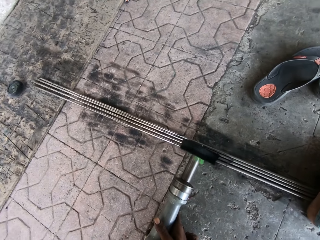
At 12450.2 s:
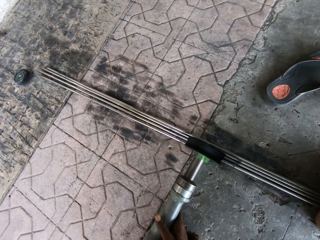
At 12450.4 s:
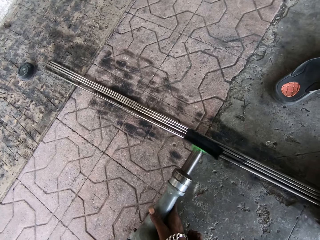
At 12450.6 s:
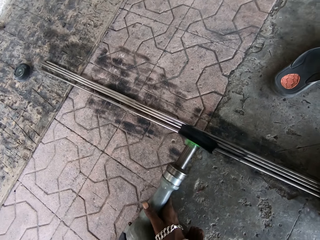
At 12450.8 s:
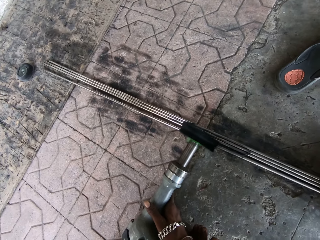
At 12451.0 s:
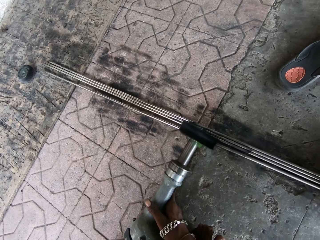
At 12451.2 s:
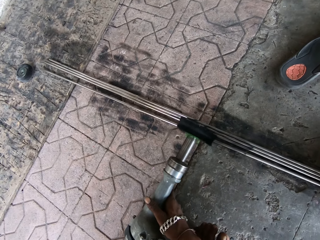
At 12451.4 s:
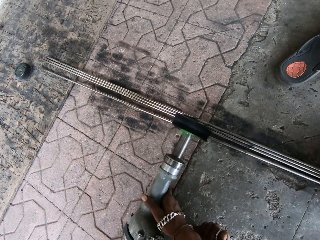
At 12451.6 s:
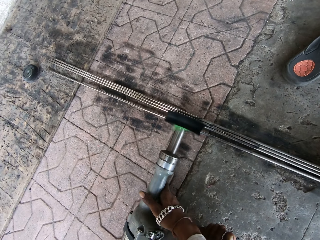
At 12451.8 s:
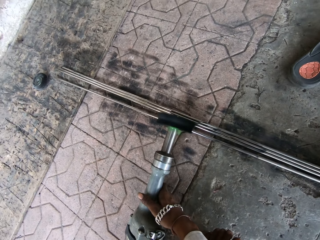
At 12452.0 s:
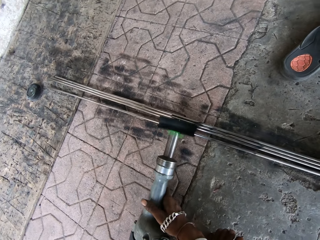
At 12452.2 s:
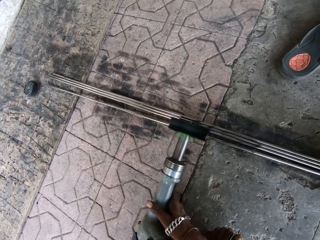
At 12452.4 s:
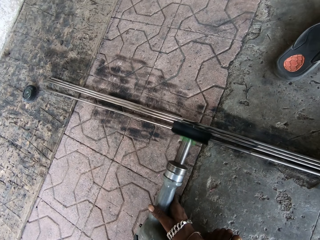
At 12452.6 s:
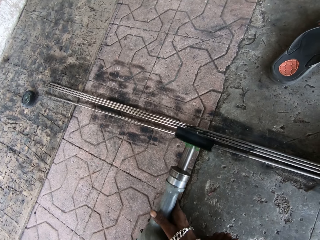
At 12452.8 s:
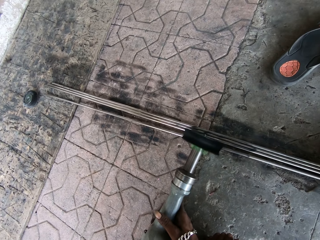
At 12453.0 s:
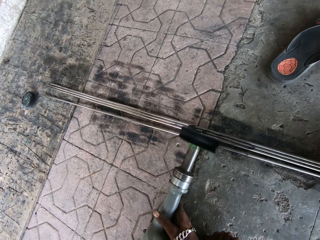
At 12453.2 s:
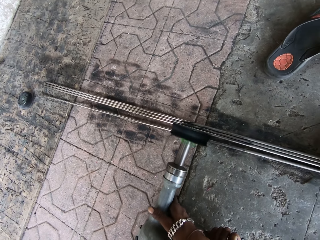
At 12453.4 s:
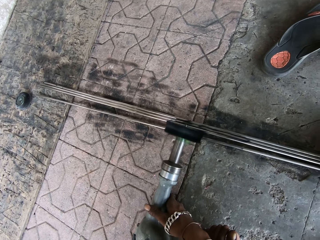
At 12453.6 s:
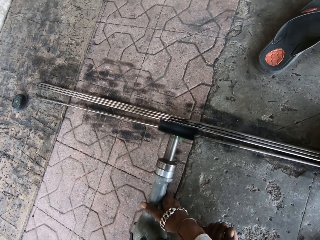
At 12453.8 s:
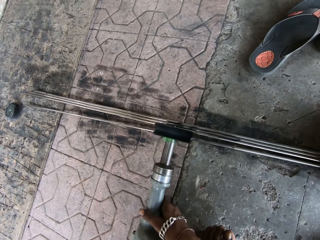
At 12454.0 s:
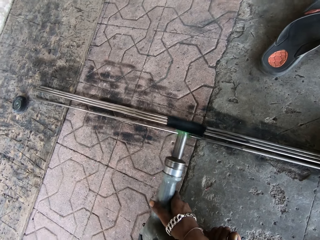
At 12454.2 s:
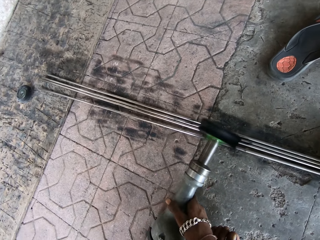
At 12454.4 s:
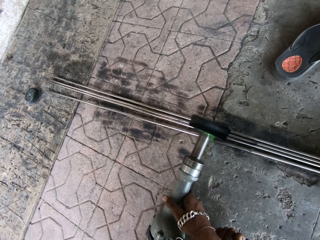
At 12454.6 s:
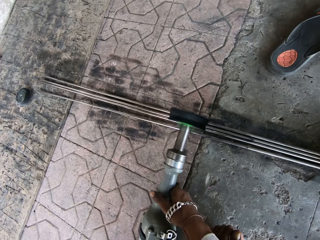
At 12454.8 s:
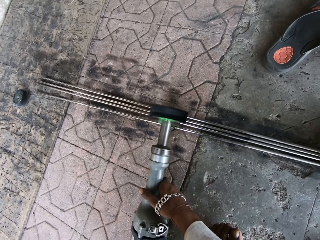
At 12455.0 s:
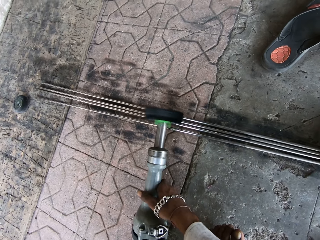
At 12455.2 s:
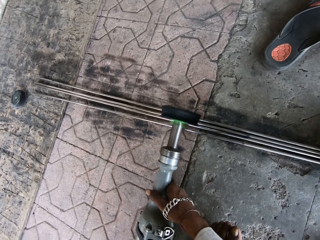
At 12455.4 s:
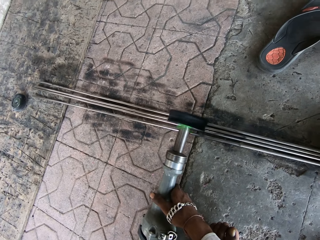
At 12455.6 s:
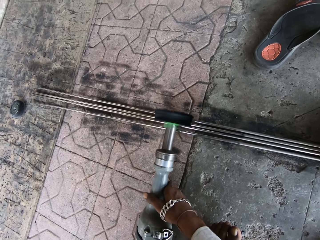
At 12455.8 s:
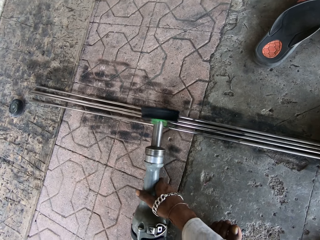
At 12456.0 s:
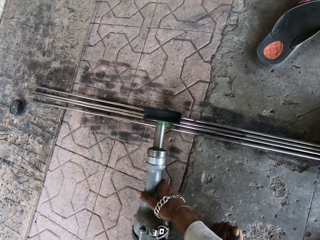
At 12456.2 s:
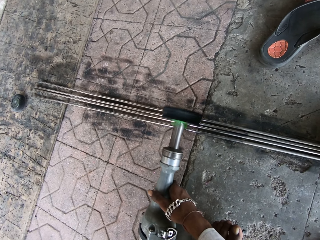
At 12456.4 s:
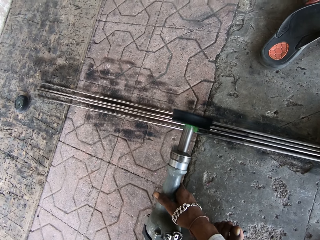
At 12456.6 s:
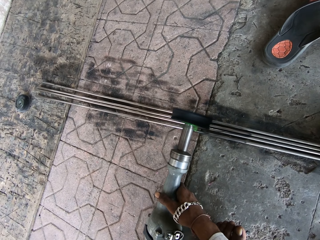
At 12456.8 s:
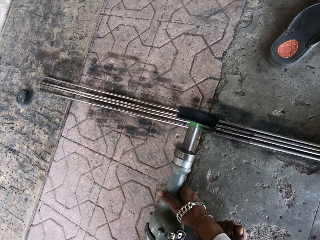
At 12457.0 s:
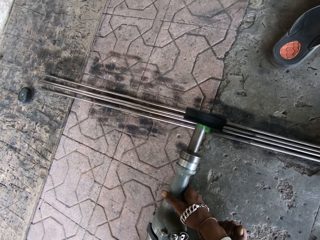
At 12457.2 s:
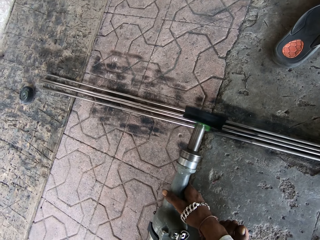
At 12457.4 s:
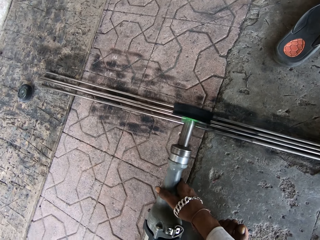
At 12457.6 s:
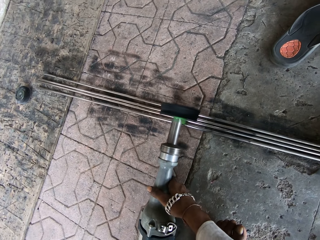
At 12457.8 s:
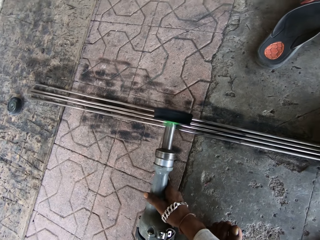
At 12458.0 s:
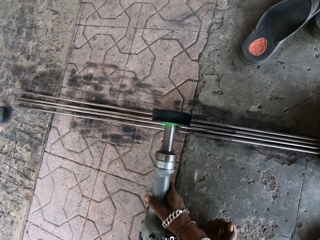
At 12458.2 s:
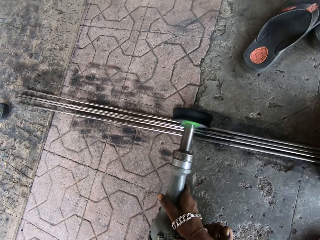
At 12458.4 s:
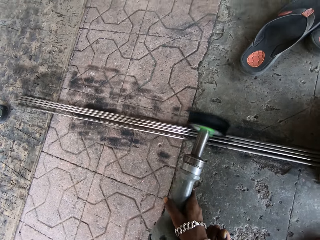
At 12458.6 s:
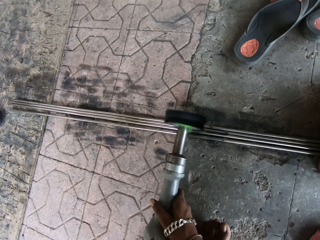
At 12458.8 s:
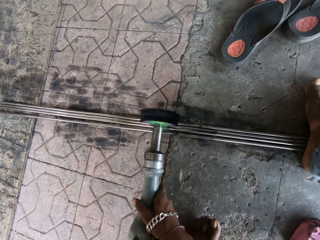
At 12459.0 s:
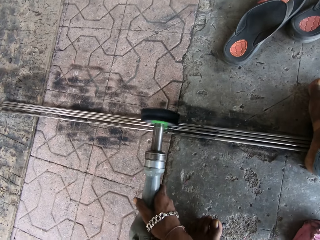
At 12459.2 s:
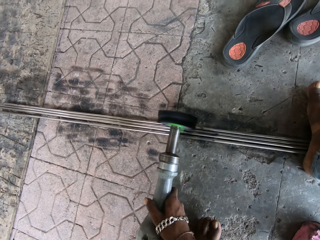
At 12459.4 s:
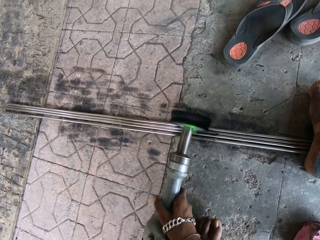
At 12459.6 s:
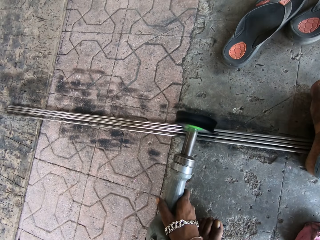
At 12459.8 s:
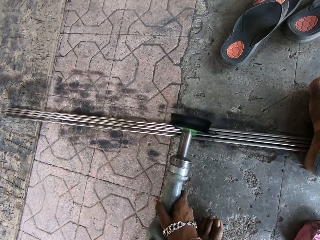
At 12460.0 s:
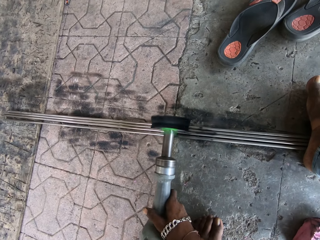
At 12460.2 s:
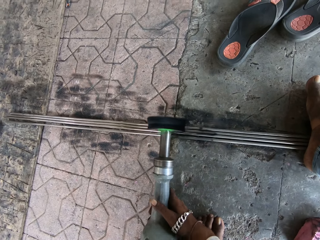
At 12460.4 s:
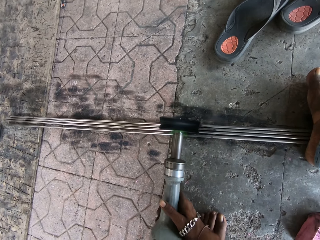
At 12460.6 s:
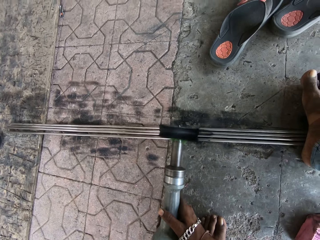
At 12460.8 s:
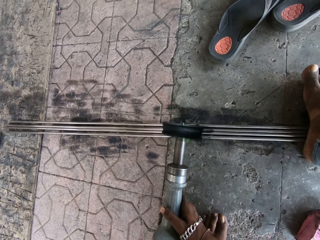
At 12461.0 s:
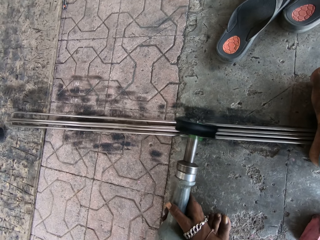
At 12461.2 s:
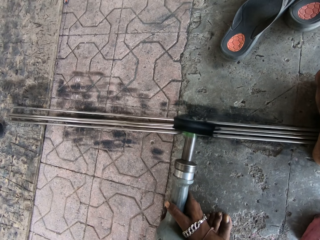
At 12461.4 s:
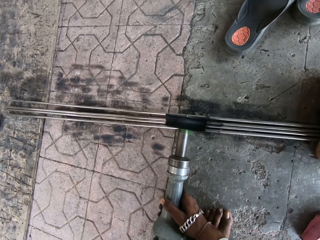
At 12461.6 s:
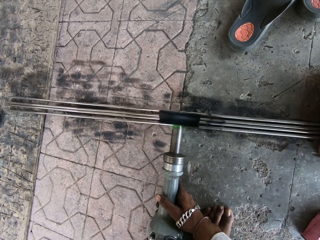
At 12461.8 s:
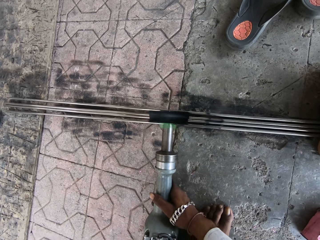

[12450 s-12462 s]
The camera wearer polishes the metal with an angle grinder.

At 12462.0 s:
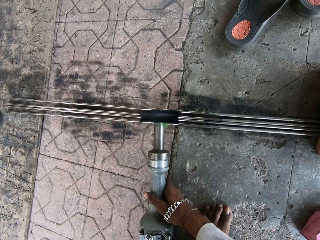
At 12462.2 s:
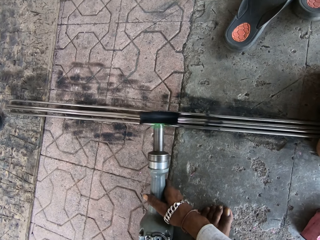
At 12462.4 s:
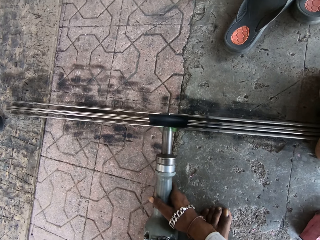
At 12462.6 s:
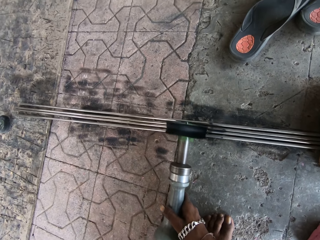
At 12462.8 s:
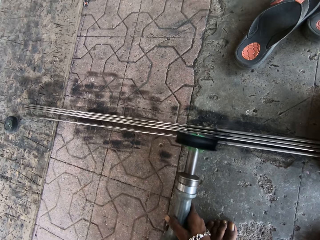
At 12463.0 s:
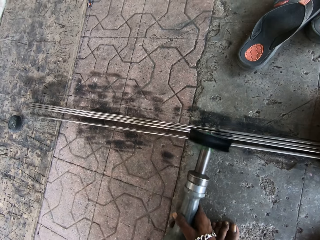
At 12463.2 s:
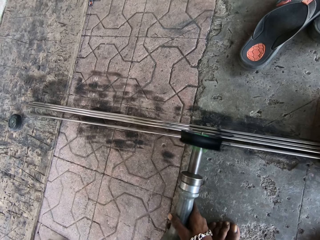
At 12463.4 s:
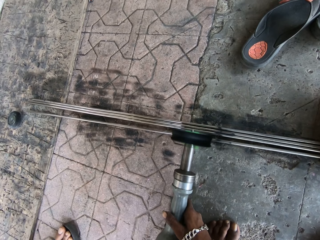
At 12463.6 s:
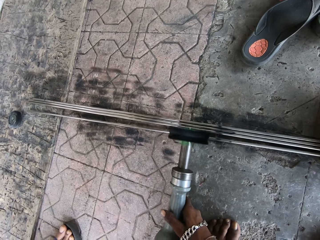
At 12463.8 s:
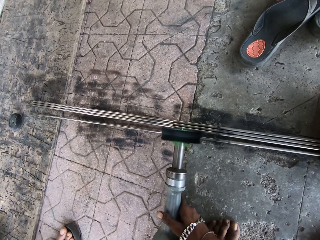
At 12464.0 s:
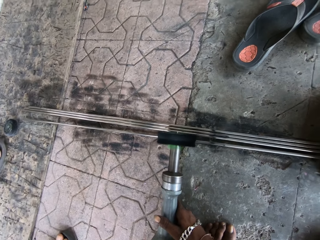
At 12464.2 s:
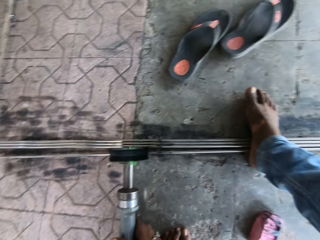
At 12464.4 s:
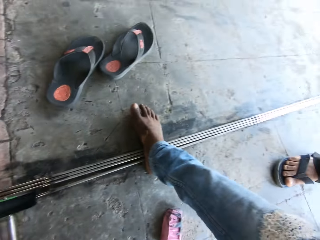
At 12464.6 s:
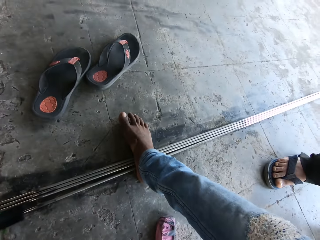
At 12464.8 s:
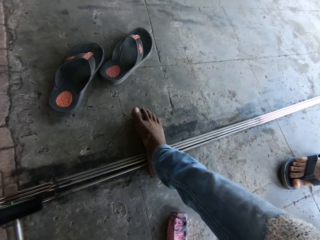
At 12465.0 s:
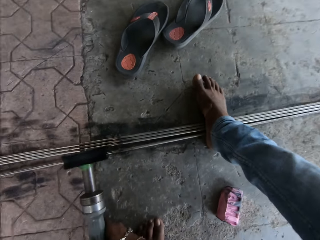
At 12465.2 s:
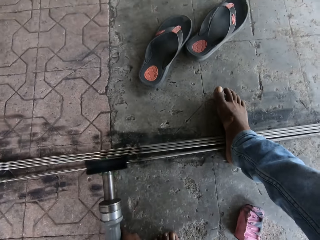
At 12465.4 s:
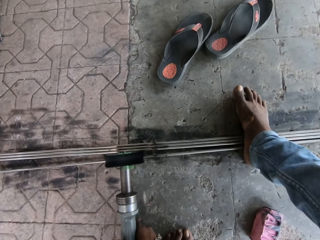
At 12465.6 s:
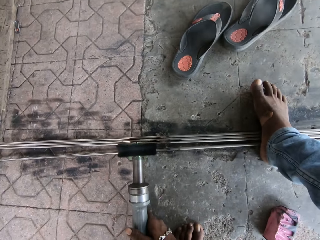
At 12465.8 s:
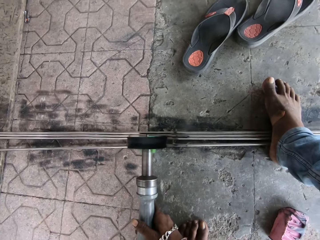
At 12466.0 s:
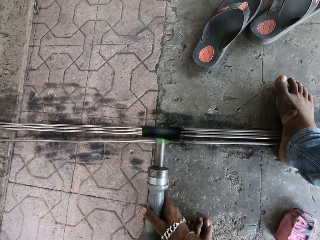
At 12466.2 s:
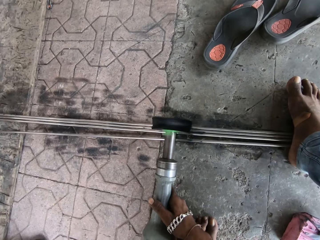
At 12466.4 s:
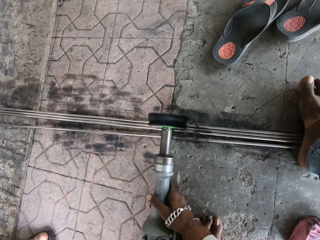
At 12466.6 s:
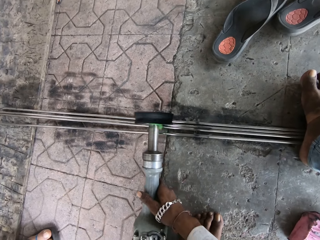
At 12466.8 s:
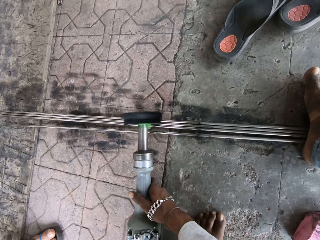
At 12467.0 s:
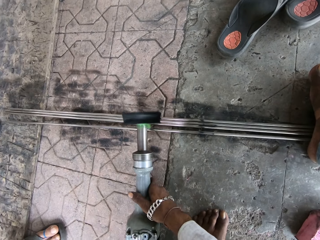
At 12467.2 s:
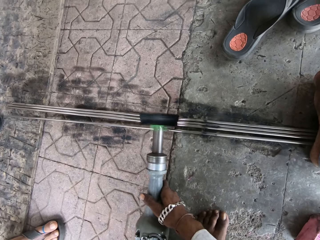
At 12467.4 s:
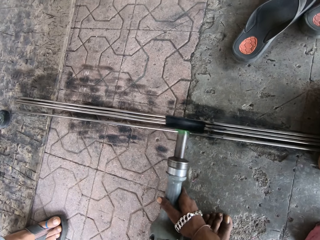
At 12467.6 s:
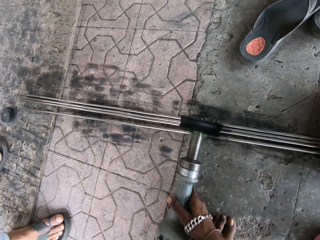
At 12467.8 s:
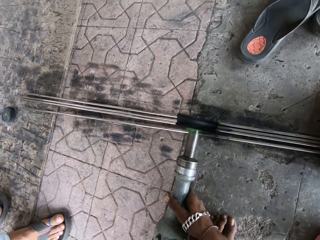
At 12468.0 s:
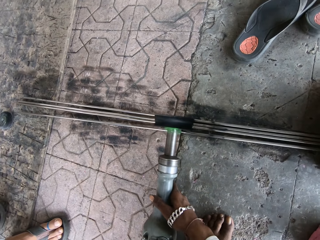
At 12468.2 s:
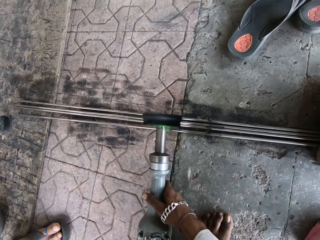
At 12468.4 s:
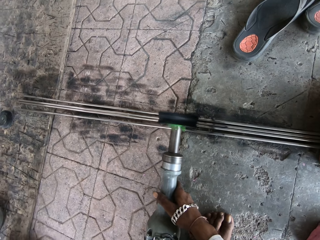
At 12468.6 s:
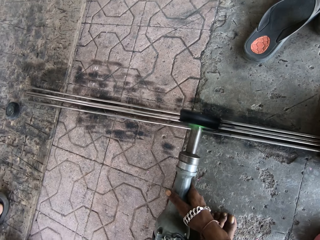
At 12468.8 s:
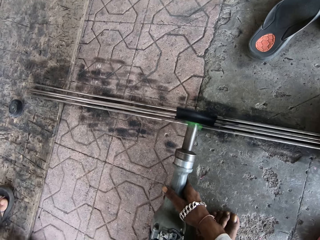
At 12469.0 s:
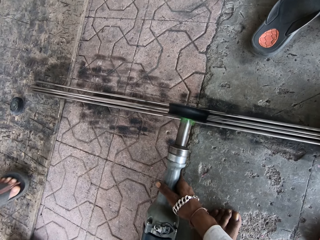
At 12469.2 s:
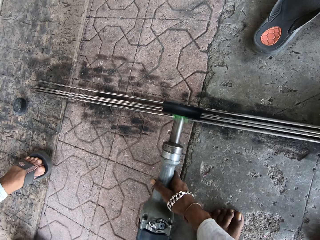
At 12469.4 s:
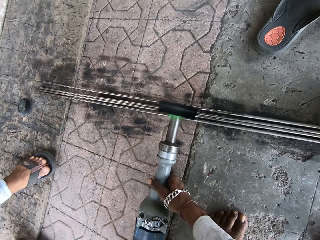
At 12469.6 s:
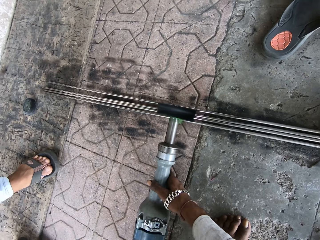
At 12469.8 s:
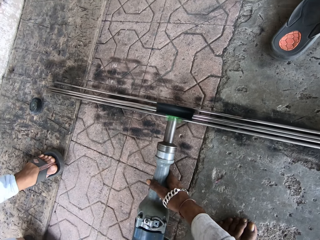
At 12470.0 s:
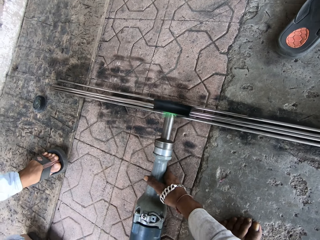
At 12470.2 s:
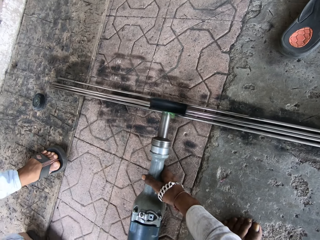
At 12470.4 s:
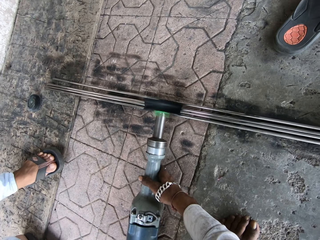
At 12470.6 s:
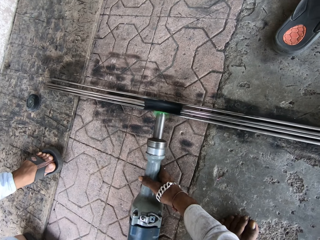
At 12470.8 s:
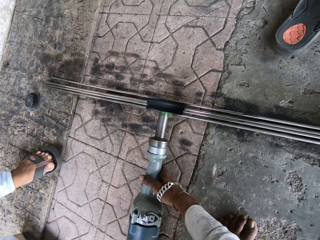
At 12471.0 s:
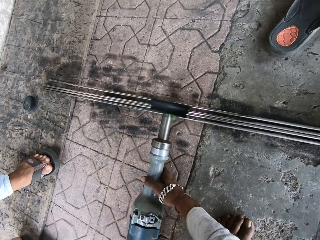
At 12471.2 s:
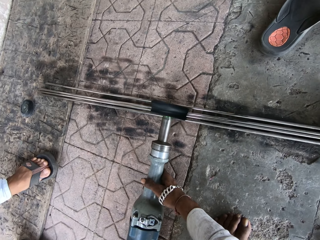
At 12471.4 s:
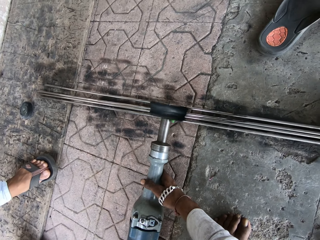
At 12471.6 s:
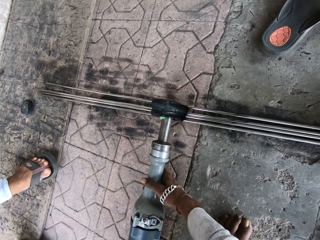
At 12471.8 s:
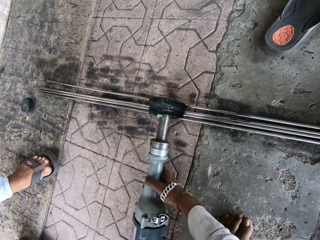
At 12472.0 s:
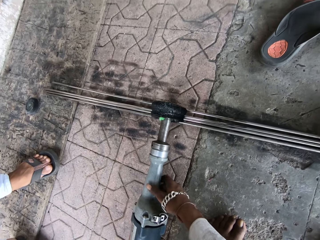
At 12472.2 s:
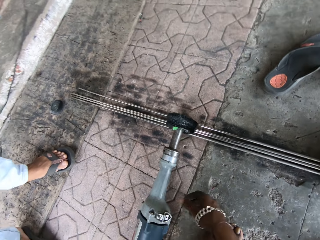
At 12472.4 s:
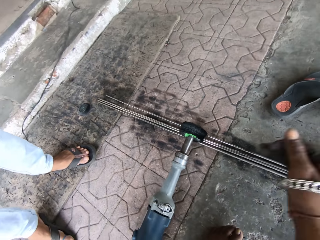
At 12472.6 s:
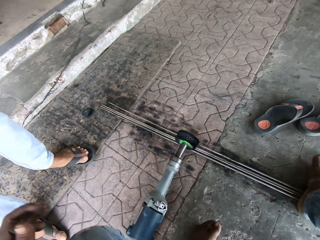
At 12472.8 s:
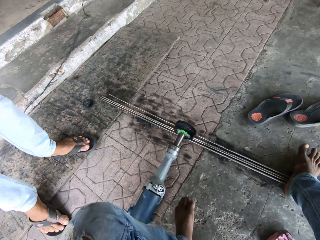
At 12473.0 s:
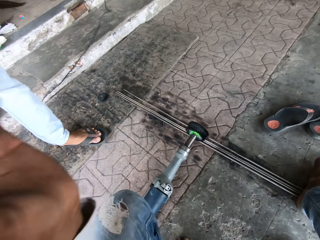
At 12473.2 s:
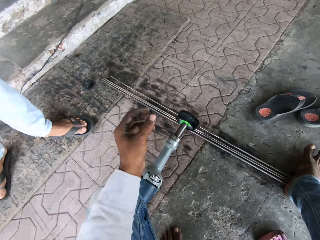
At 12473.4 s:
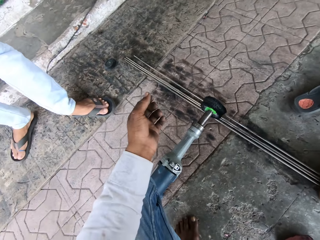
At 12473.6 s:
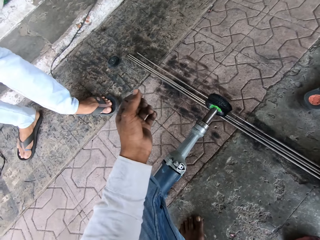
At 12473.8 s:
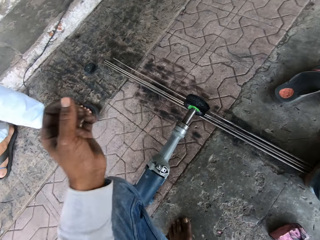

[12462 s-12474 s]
The camera wearer puts the polisher down. They raise a hand. They put the hand on a leg.
